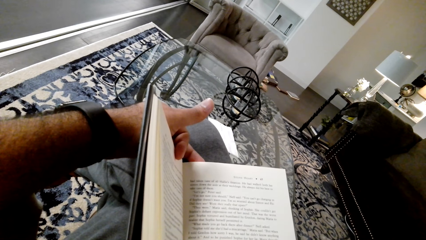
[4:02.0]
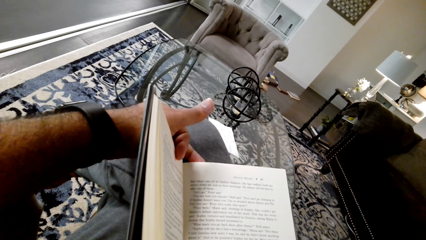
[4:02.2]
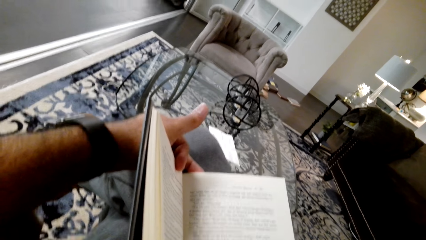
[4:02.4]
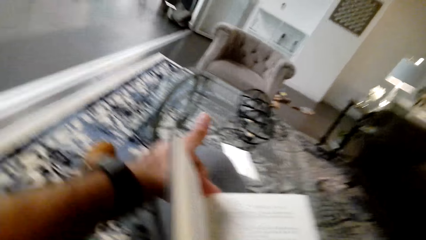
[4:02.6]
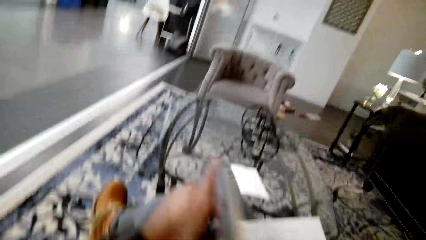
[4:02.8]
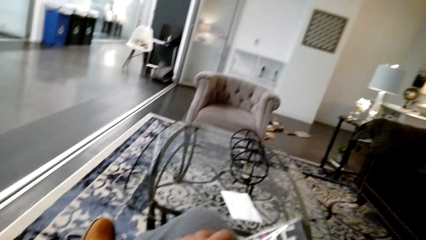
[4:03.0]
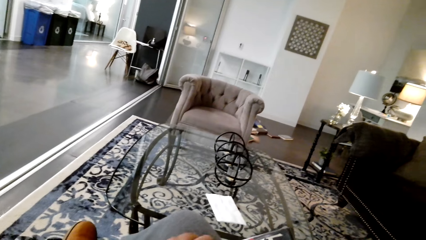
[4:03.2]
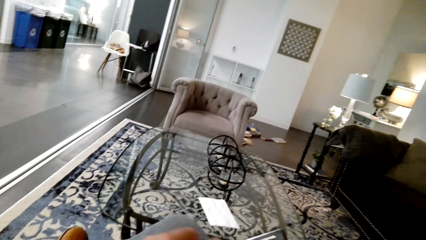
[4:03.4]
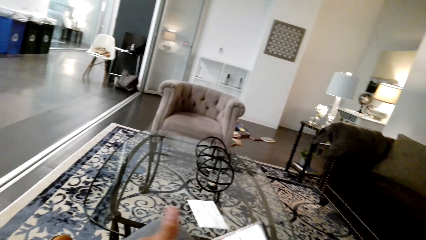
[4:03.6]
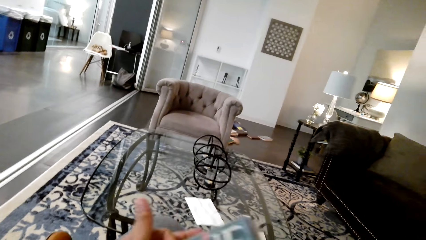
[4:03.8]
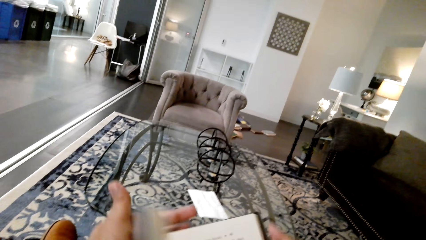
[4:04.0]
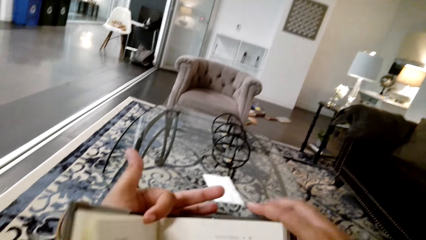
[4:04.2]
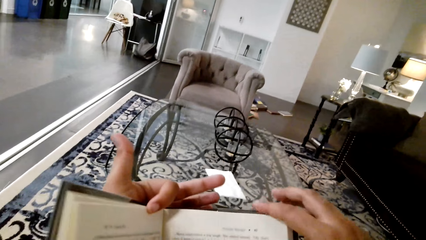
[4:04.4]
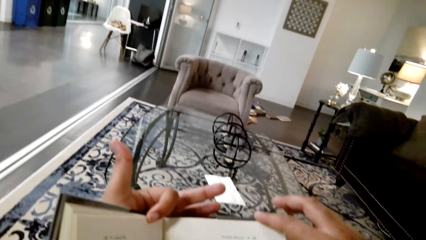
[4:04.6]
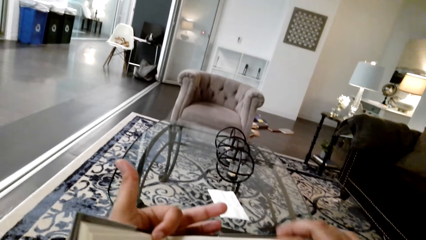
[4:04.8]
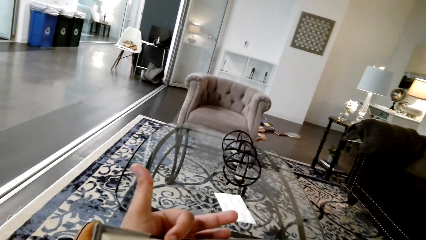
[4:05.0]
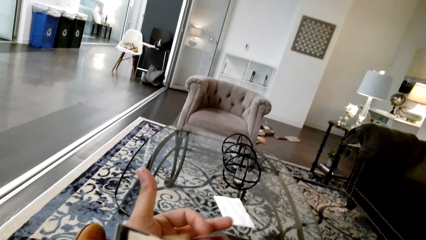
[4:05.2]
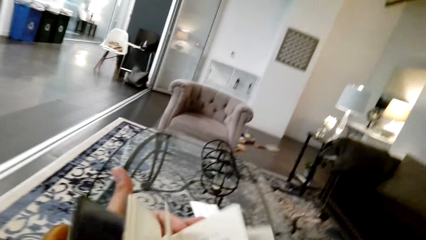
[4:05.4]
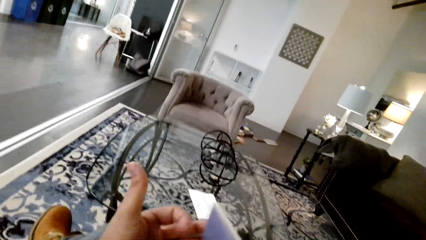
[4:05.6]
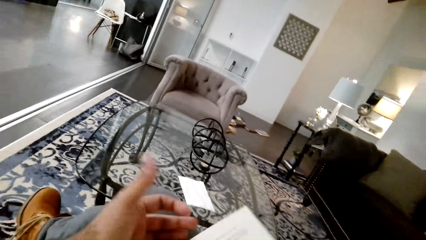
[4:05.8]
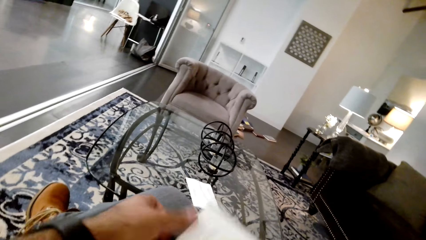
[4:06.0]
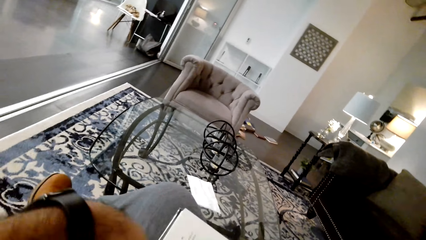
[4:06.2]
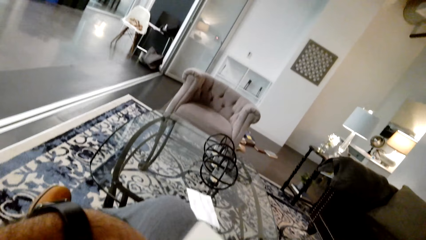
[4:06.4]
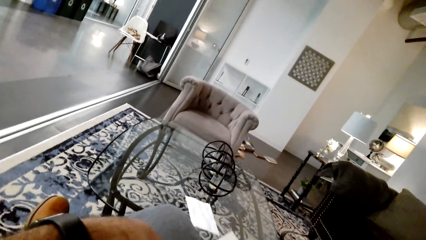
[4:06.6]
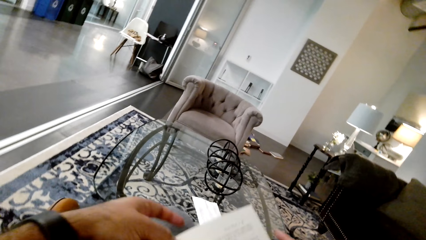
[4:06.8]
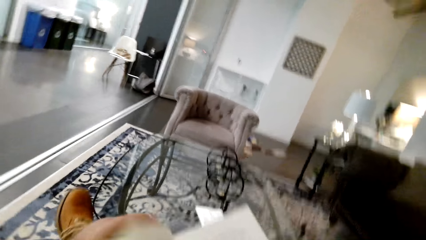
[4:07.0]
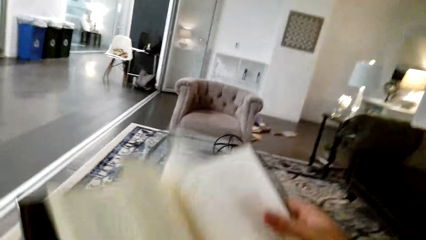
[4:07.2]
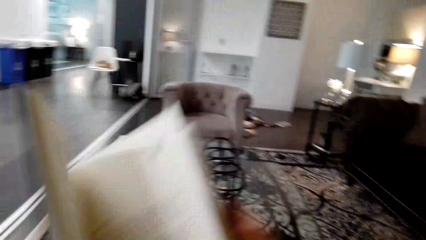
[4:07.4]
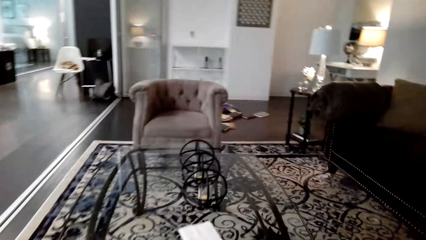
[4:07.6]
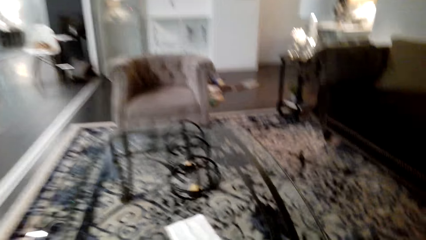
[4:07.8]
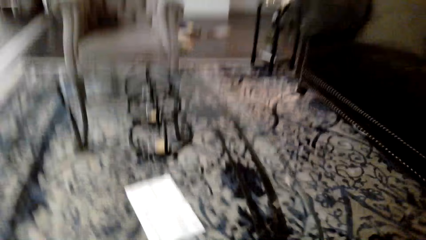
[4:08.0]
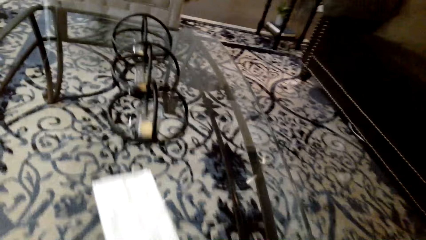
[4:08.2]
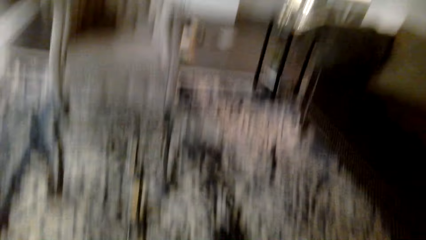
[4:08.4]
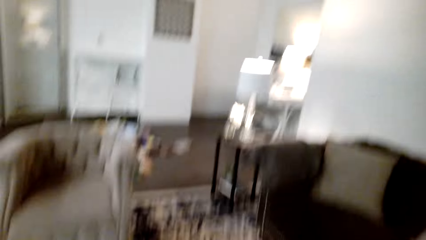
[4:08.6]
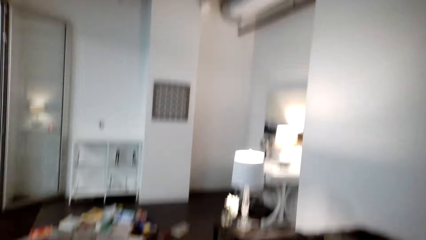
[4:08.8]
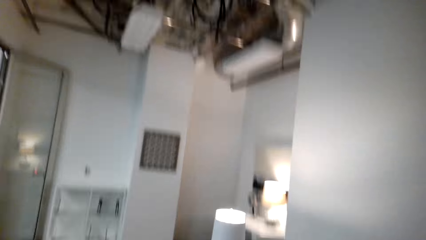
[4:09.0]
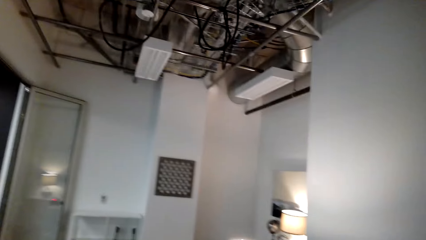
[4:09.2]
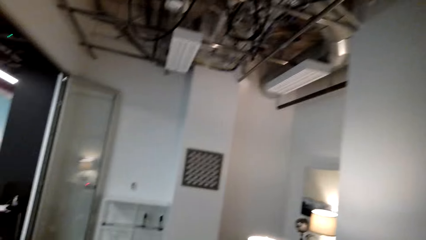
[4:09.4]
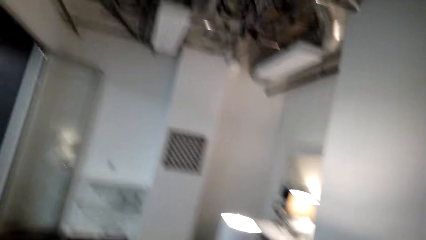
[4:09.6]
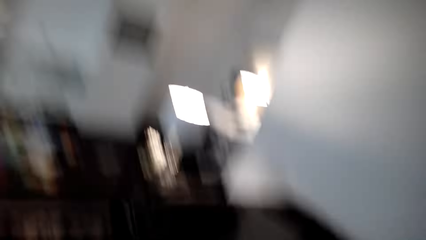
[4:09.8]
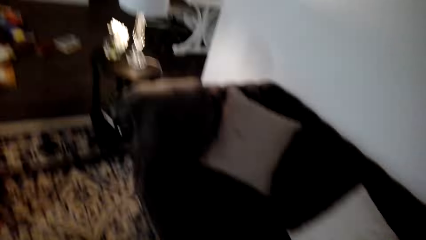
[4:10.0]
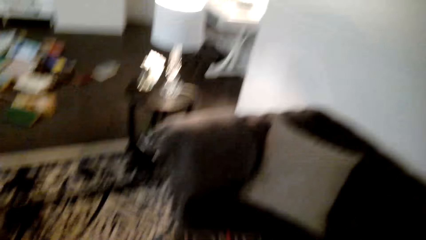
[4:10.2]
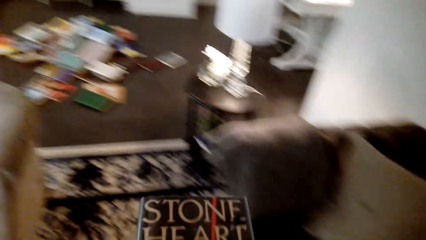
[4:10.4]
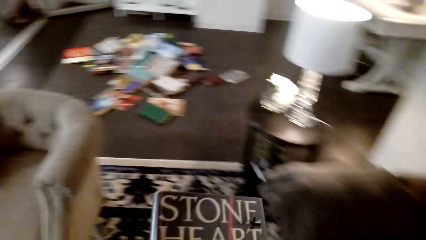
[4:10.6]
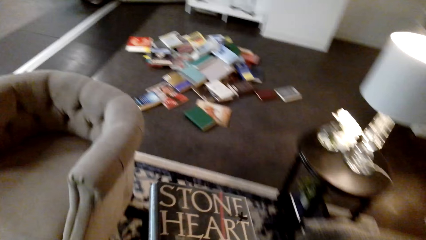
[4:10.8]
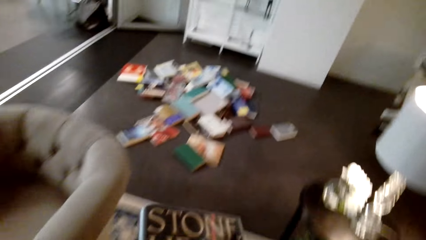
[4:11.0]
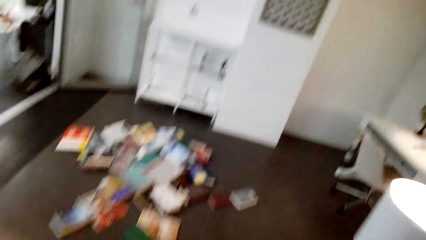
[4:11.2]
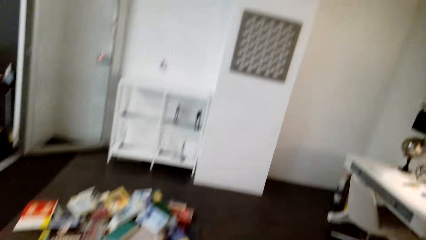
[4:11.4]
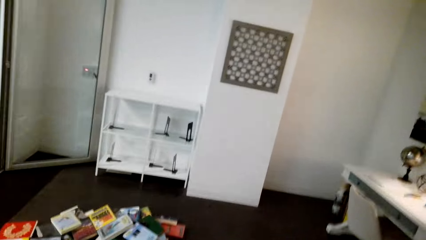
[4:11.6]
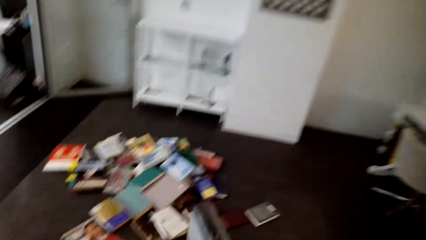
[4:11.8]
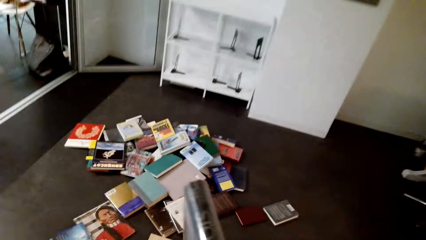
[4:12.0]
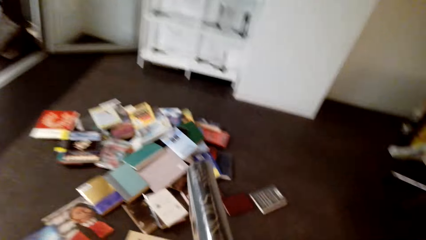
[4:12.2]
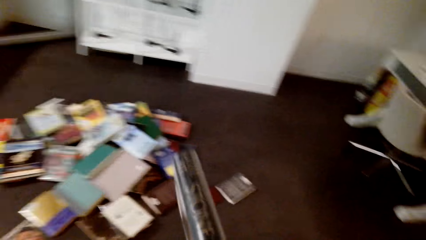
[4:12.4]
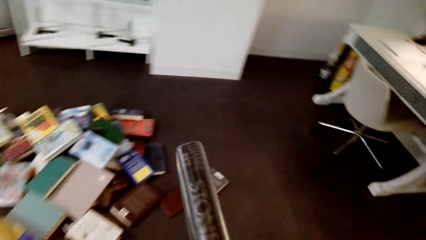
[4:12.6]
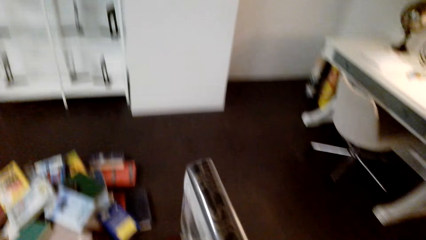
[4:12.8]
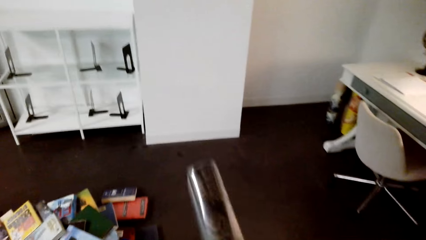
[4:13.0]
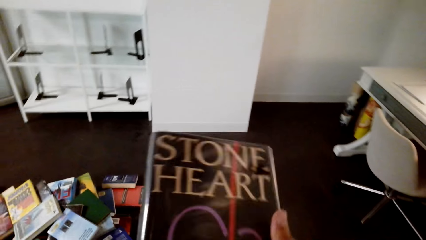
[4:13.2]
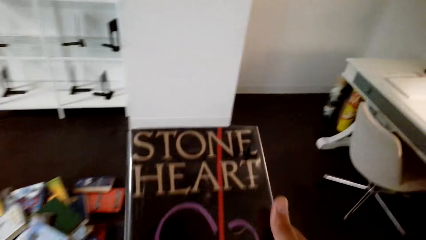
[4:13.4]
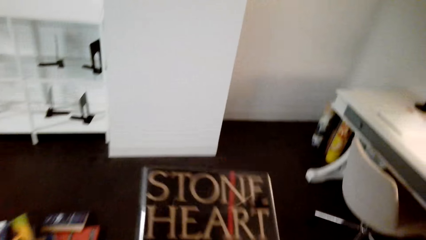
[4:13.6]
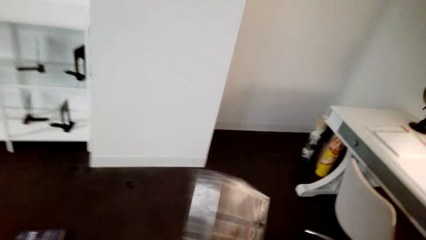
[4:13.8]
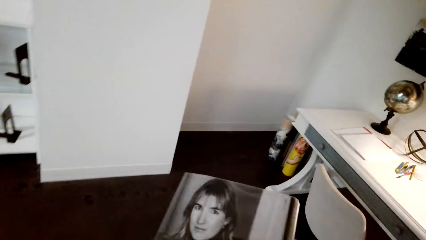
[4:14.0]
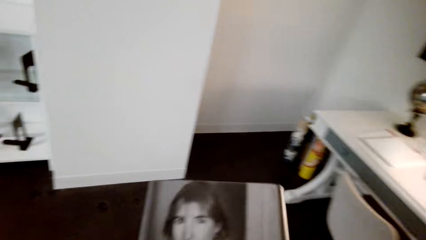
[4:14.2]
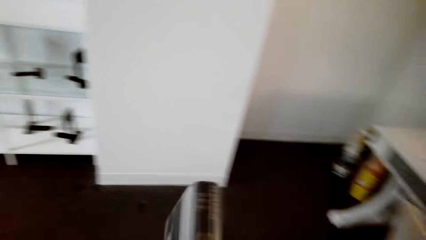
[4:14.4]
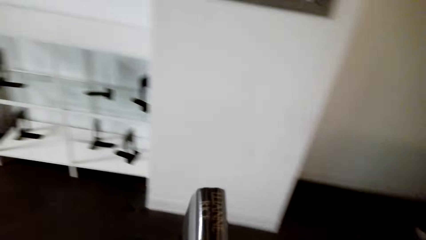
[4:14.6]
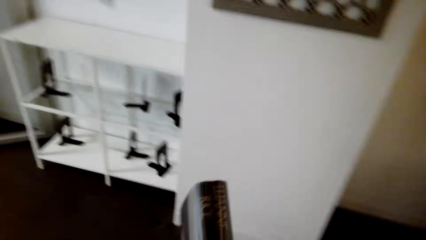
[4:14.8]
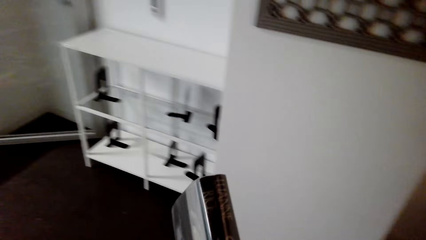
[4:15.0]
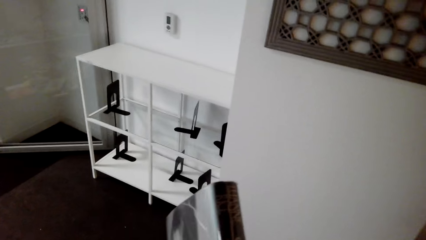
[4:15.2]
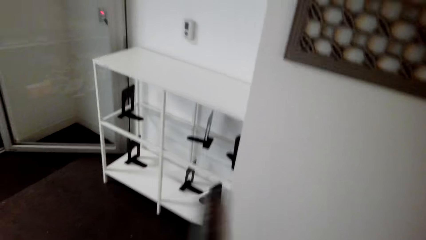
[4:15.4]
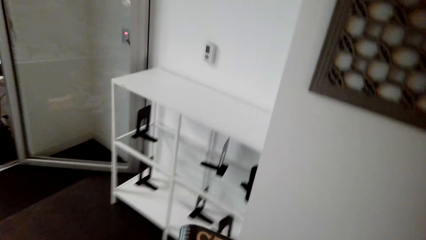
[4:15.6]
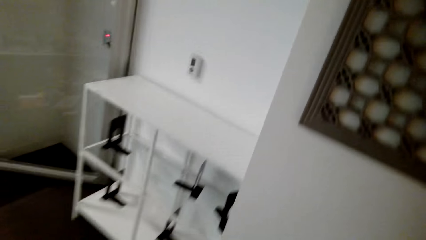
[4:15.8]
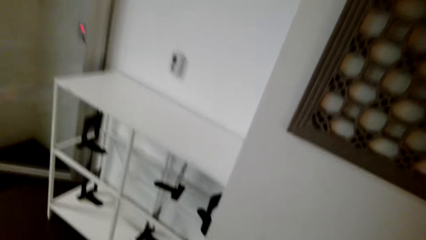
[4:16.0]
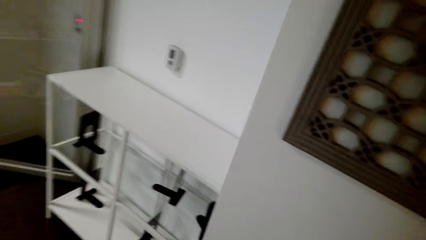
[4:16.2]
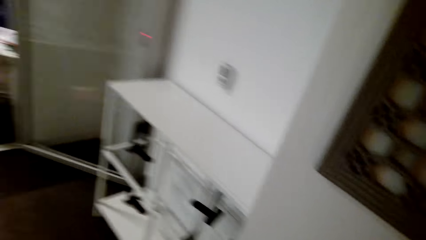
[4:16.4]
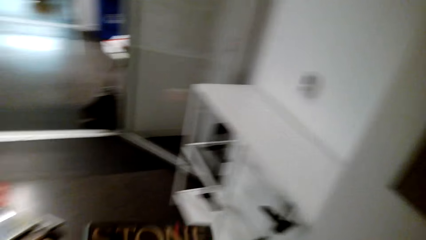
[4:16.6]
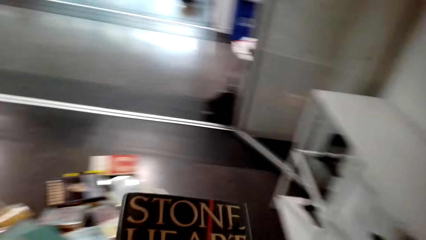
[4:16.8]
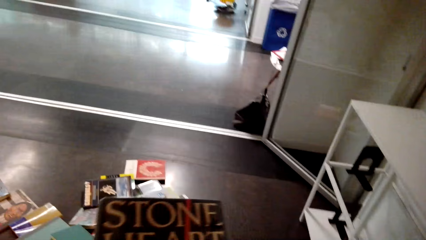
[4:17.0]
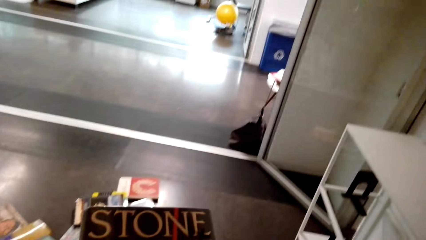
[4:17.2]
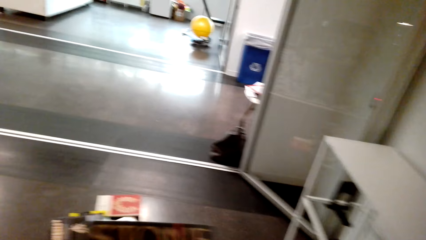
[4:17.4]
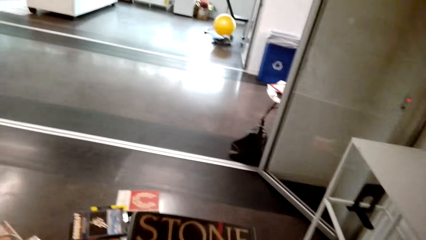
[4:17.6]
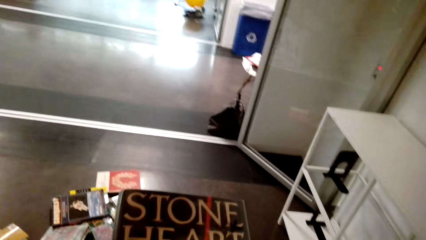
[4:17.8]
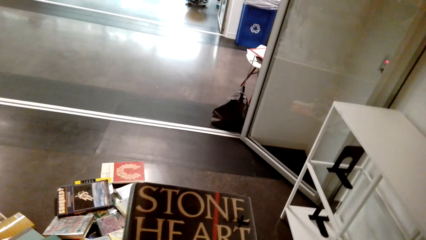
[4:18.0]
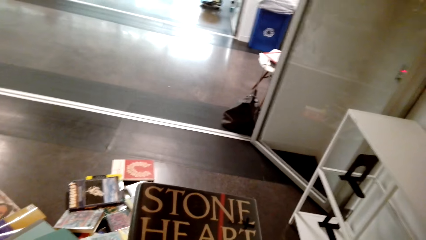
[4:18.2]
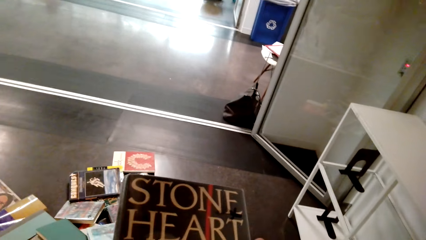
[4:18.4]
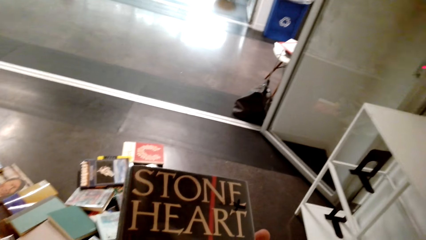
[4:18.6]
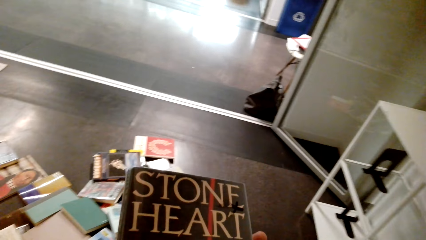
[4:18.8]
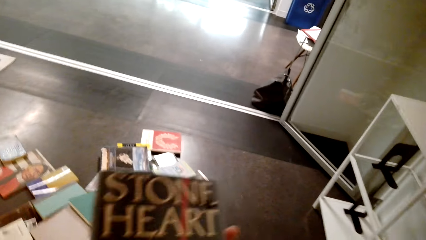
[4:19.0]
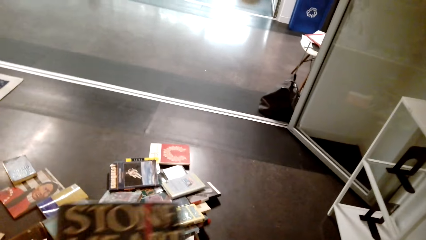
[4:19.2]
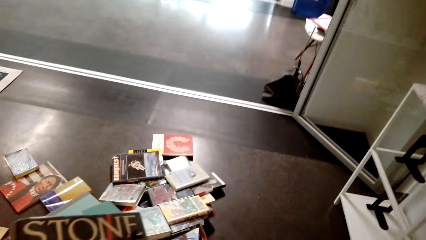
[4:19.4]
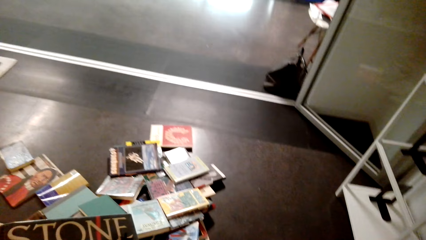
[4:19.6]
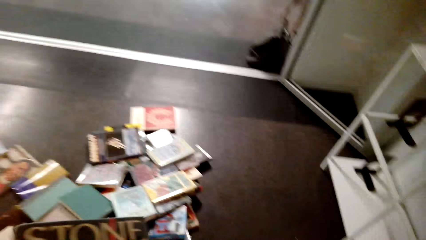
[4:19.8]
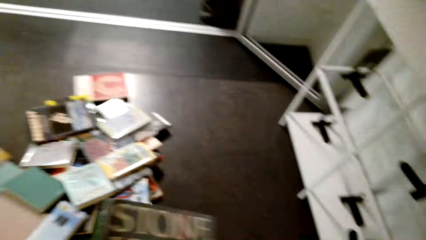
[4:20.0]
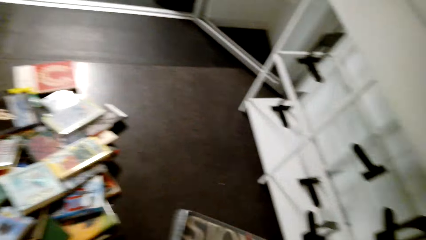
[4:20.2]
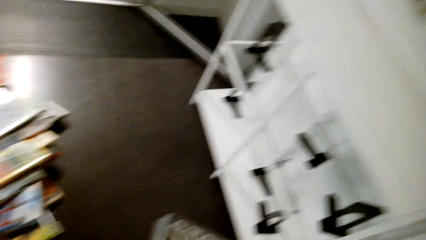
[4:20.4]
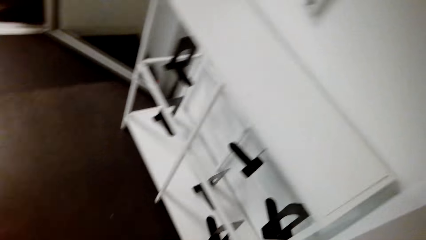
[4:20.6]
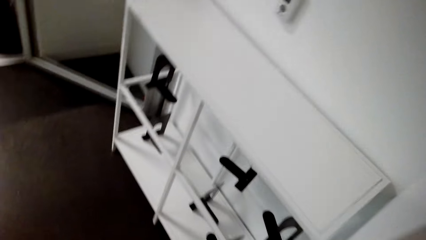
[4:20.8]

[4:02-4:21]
The camera wearer interacts with someone. They turn the pages, close the book, and walk in the room. They interact with the person again.
